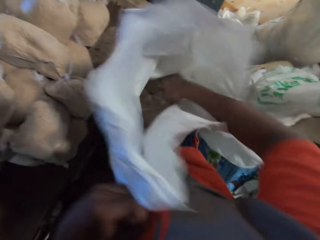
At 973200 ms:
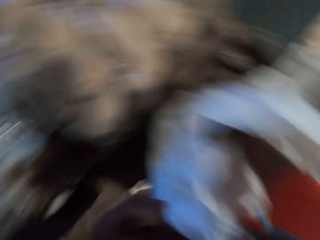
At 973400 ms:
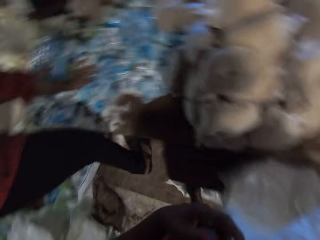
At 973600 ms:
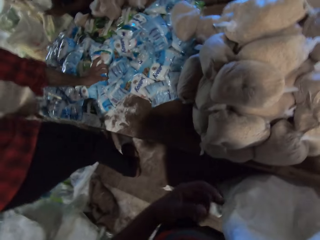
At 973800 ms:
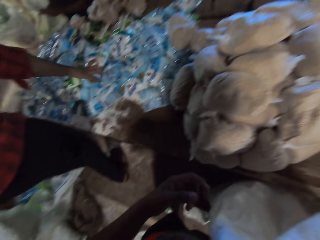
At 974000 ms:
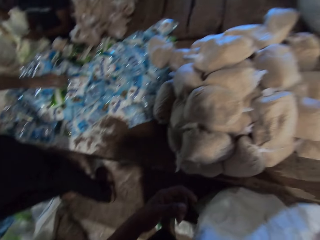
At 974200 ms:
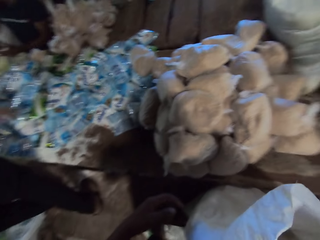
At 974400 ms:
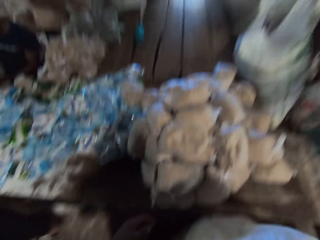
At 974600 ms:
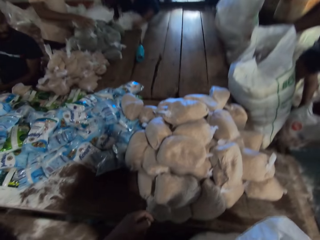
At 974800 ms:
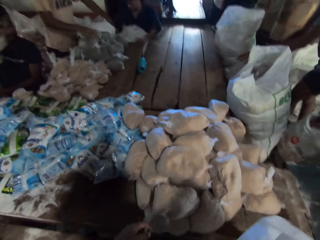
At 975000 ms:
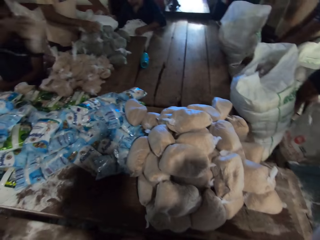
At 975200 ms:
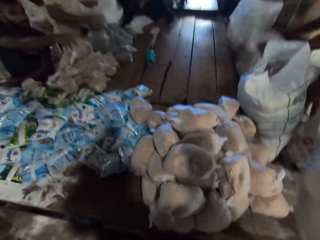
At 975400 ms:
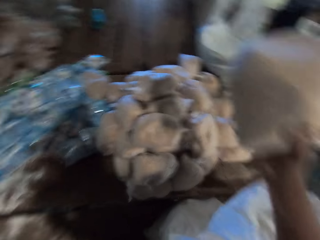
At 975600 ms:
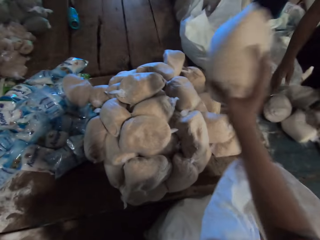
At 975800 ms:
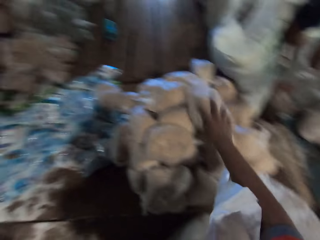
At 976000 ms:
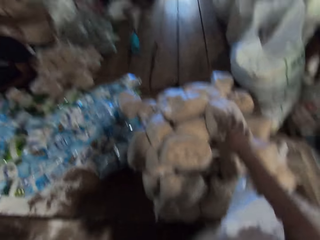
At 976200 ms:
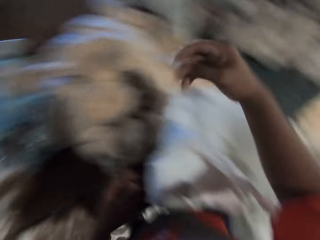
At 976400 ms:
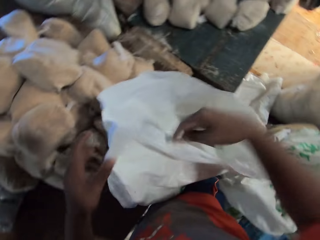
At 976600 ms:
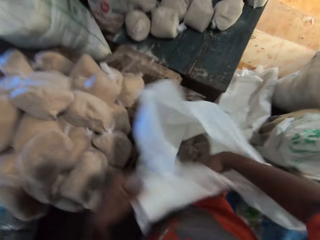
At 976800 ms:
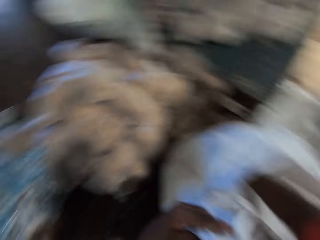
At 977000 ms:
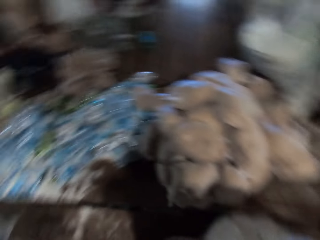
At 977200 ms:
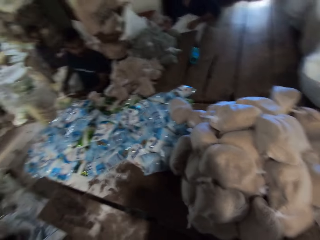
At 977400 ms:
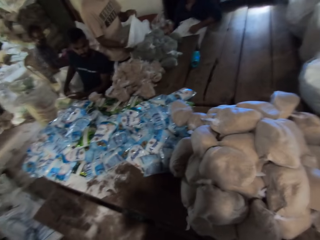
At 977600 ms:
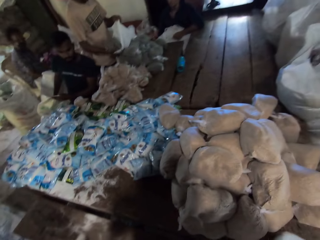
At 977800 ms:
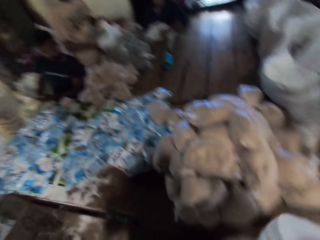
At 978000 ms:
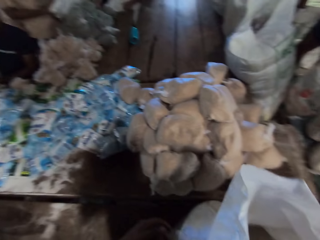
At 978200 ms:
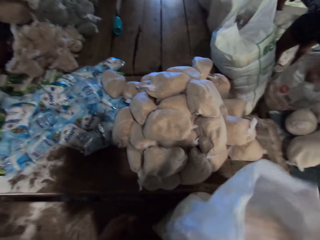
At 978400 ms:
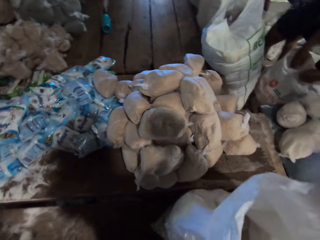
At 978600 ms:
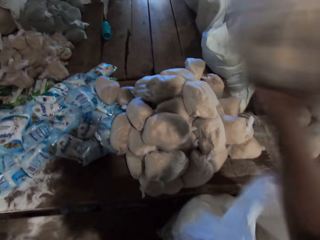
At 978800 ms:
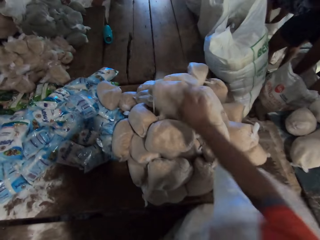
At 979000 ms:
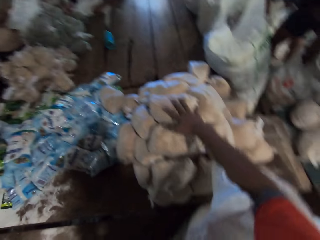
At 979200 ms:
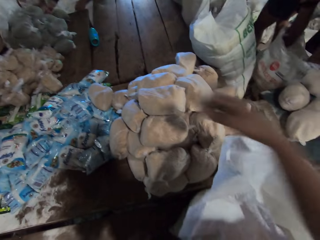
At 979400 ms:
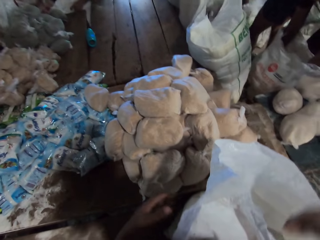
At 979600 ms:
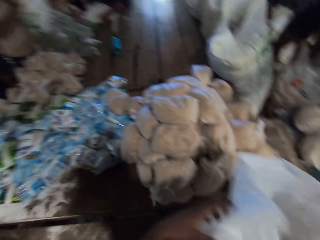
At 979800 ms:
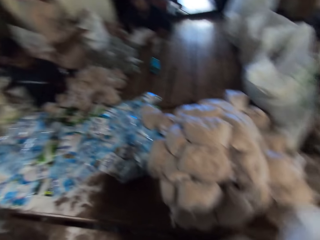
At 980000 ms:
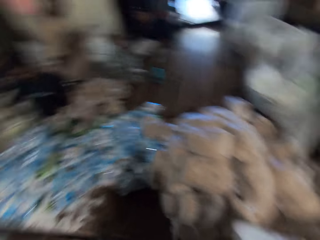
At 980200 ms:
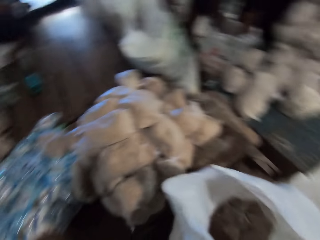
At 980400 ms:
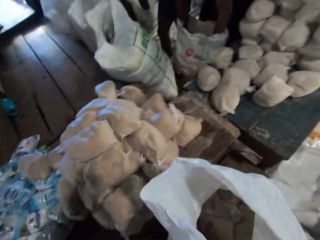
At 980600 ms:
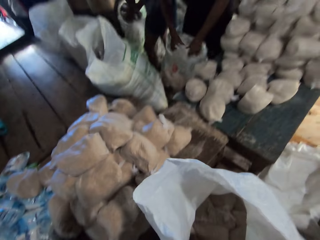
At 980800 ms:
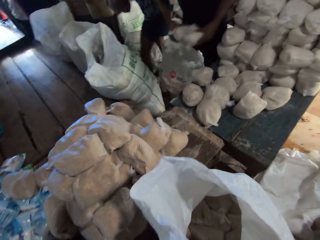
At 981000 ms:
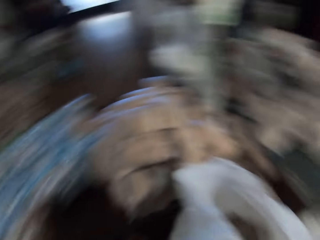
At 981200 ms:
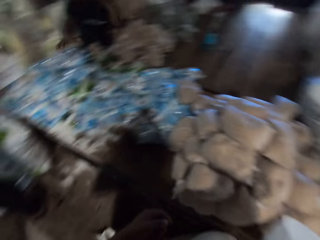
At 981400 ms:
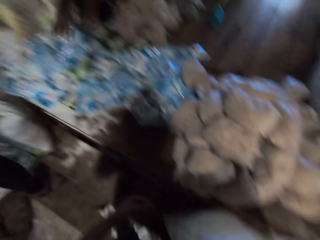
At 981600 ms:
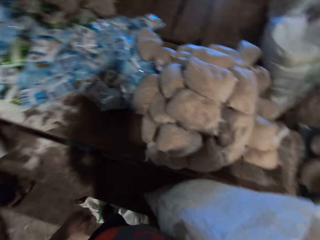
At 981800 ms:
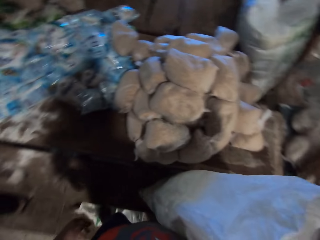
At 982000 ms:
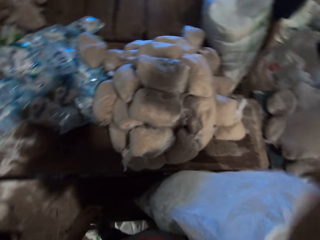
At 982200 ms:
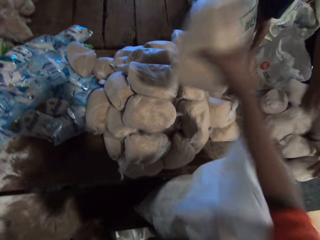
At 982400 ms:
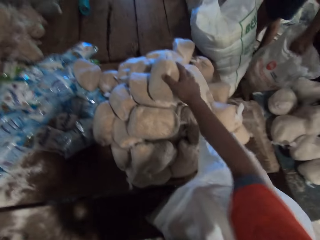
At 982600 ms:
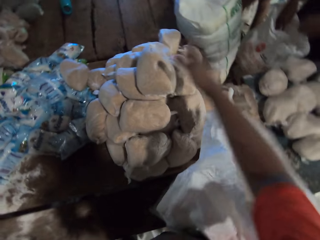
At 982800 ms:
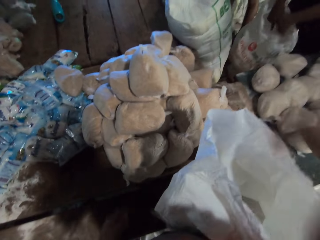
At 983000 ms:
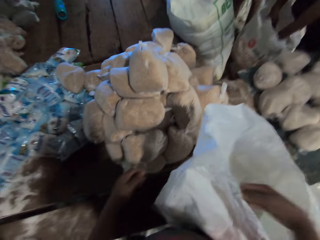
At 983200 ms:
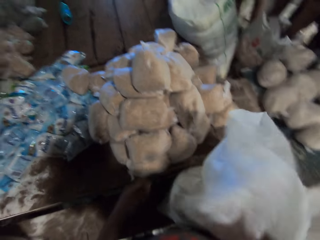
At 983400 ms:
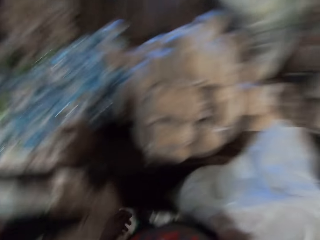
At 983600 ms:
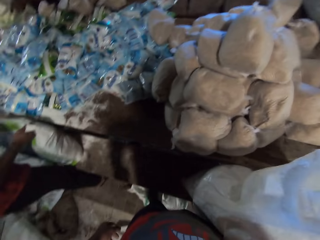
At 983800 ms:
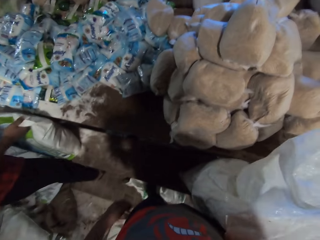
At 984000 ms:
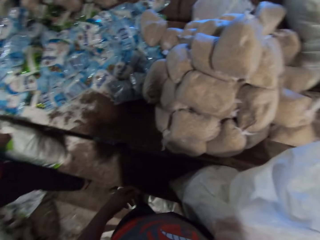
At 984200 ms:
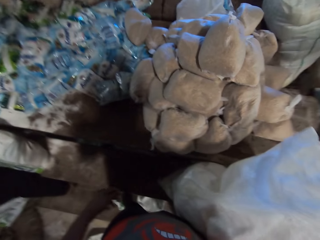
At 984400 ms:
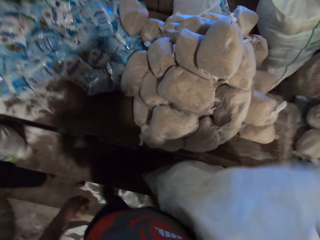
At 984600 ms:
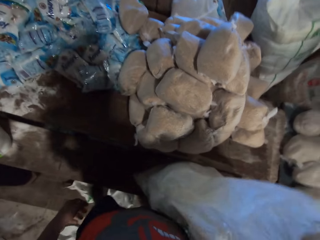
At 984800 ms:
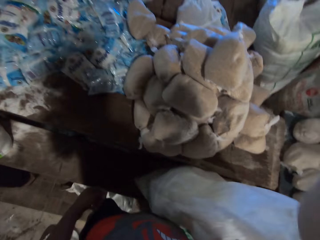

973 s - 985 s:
The camera wearer holds the sack or bag with his left hand. The man drops the salt pack on a pile of salt packs on the table with his right hand. The camera wearer looks at the man. Another man drops a cereal pack on a pile of cereal packs on the table with his right hand. The camera wearer lifts a packet of something from the bag. He holds a cereal pack with his right hand. A third man drops two cereal packs on the table with both hands. The camera wearer drops the cereal pack on the pile of cereal packs on the table with his right hand. He holds the sack with his left hand. He looks around the table. A fourth man holds a plastic bag with his left hand, holds a cereal pack with his right hand, and puts the cereal pack in the plastic bag with his right hand. The camera wearer picks up a cereal pack from the sack with his right hand. He drops the cereal pack on the pile of cereal packs on the table with his right hand. He looks around the table. The third man picks up two cereal packs from a sack with both hands. The camera wearer holds a cereal pack with his right hand. He lifts a packet of something from the bag. He drops the cereal pack on the pile of cereal packs on the table with his right hand. He puts his right hand in the sack.

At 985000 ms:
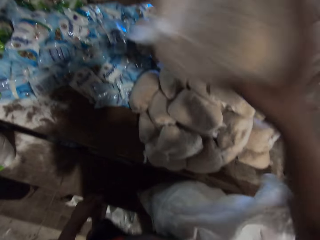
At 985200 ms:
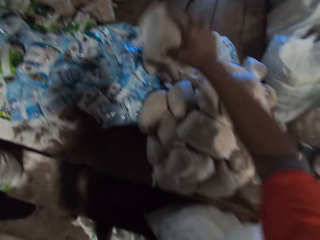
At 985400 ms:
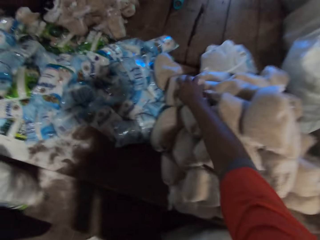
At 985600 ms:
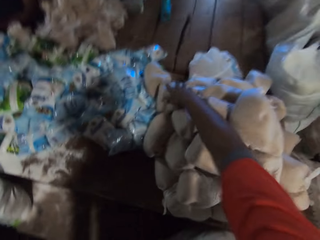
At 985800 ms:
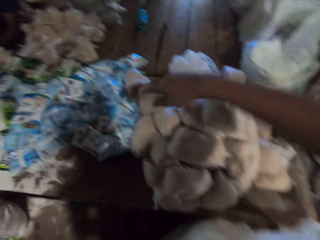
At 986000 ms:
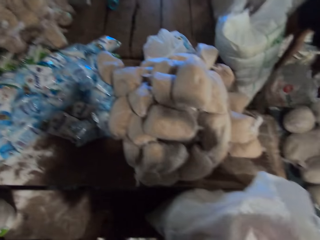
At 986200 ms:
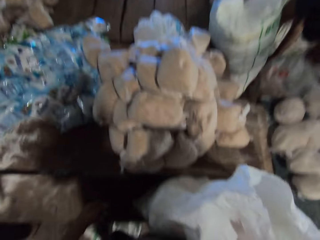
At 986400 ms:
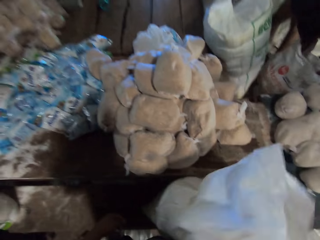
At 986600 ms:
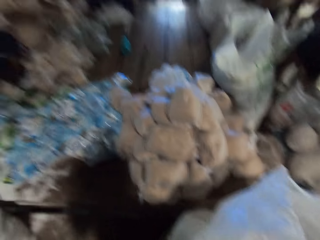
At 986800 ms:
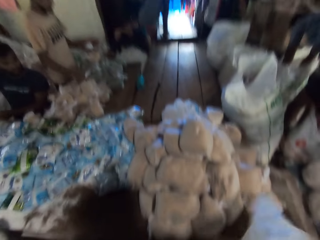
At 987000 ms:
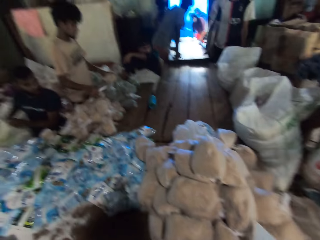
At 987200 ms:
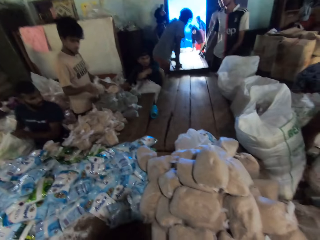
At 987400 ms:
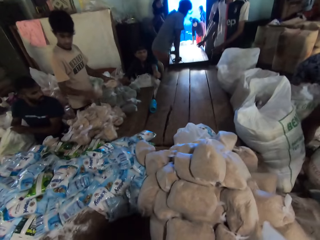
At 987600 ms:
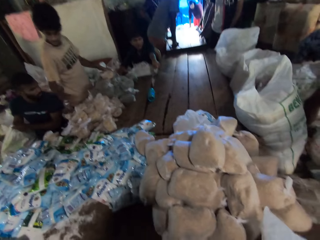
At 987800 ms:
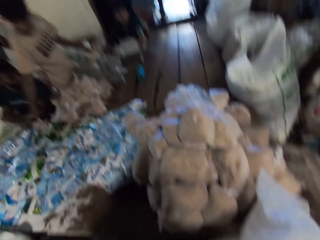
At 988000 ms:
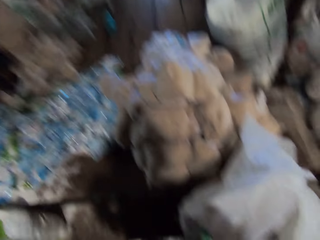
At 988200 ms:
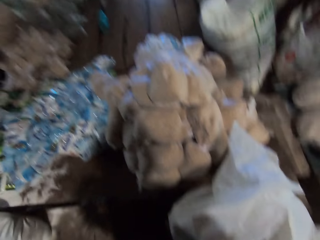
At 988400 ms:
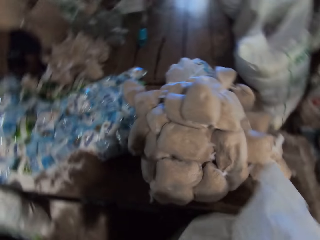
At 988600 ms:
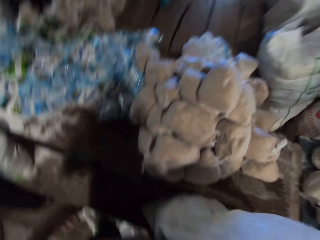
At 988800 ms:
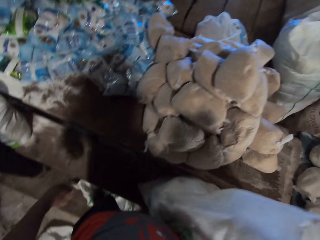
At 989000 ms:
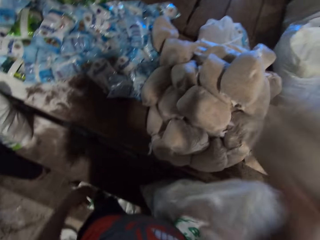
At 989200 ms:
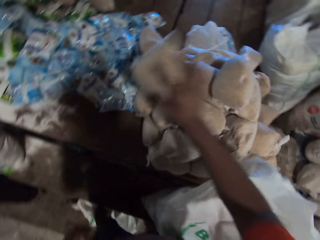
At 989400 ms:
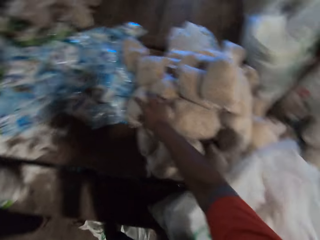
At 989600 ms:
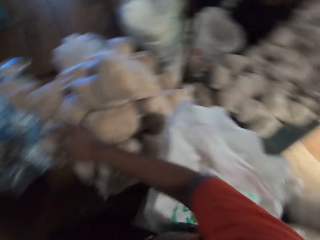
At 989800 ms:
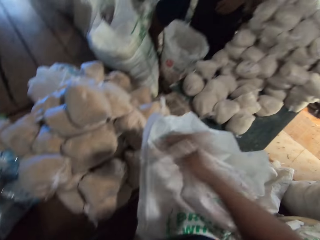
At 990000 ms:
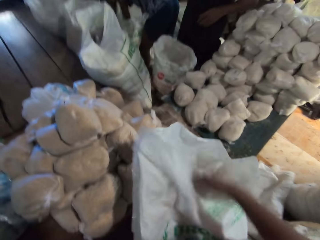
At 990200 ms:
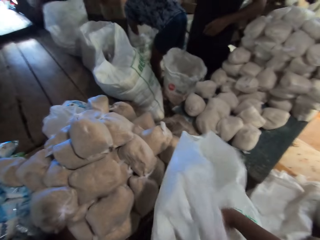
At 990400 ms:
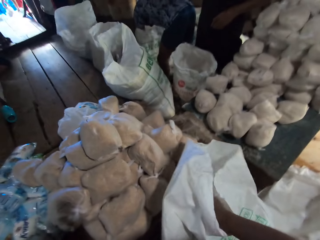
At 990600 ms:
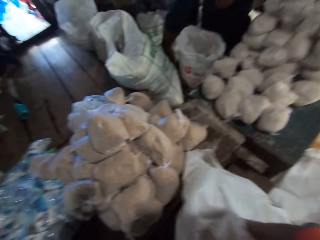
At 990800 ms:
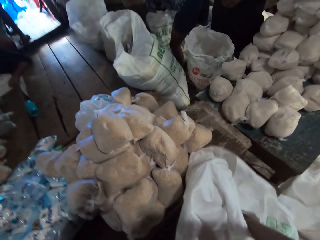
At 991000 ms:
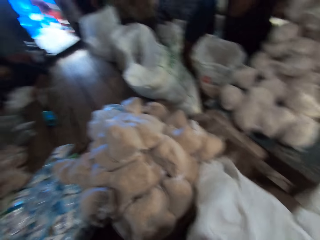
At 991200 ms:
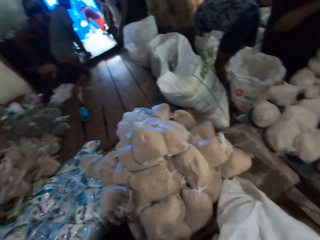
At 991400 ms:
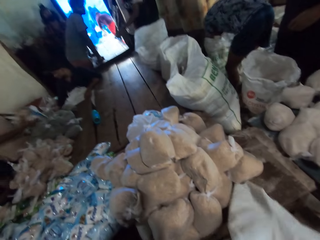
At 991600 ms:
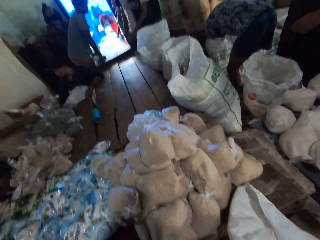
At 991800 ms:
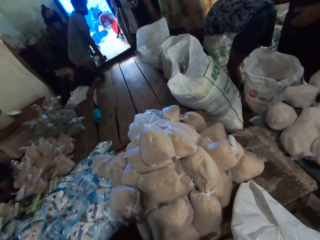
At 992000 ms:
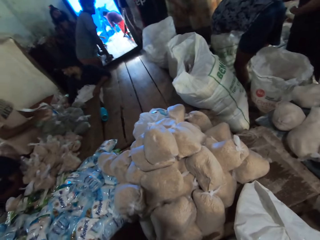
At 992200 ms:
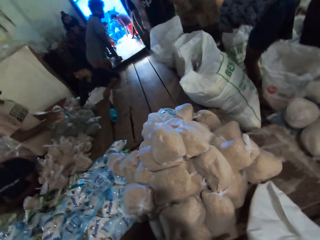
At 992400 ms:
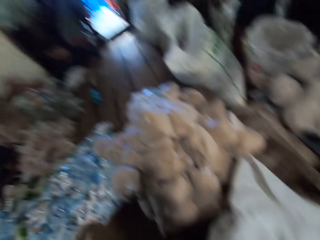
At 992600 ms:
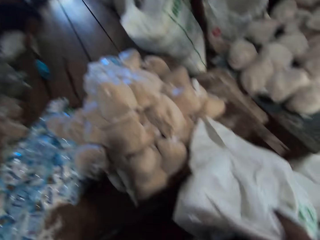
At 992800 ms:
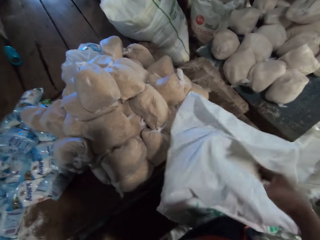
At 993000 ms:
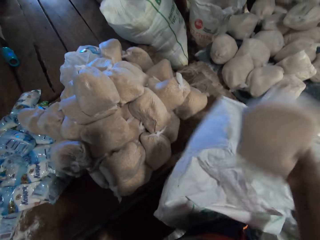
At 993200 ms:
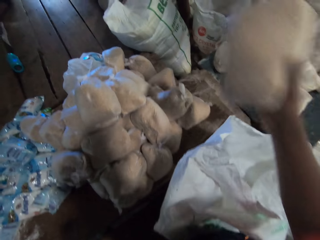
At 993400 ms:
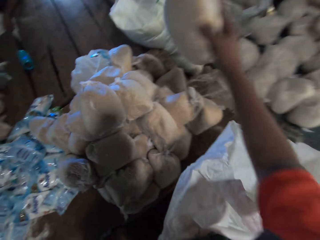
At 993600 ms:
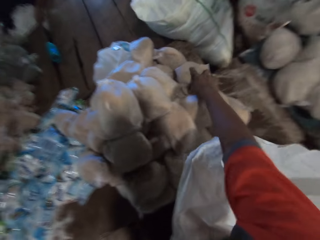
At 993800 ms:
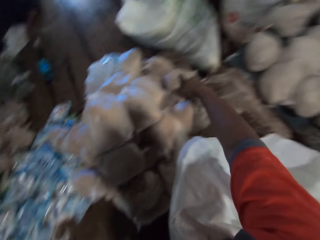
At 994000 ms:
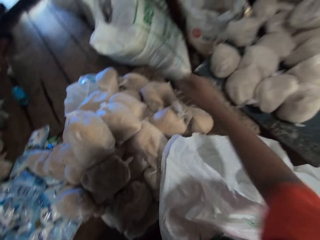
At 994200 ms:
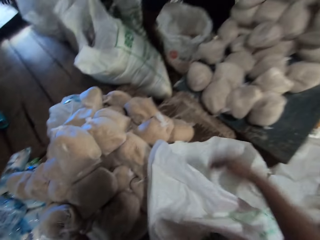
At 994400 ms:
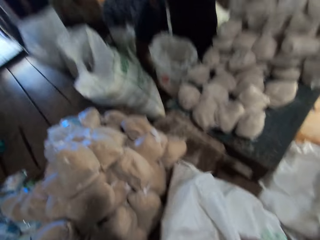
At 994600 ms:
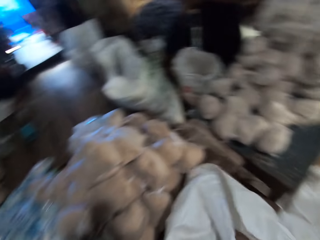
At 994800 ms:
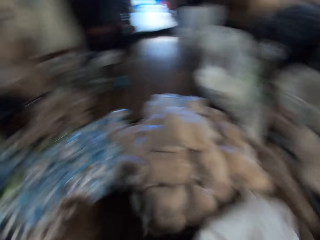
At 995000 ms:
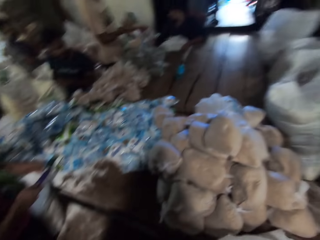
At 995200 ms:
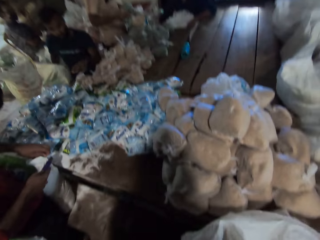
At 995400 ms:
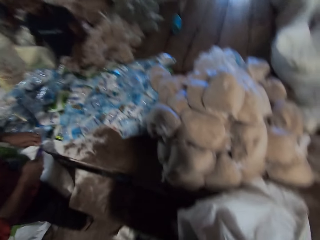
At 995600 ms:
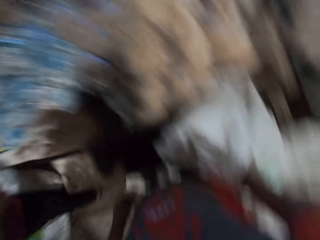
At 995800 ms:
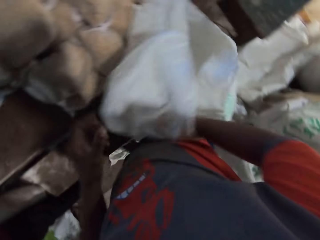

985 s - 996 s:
The camera wearer lifts a packet of something from the sack or bag. He holds a cereal pack with his right hand. He drops the cereal pack on the pile of cereal packs on the table with his right hand. The man holds a cereal pack with his left hand and picks up a cereal pack from the table with his right hand. The camera wearer looks around the store. The man drops the cereal pack on the pile of cereal packs on the table with his right hand and picks up a salt pack from the table with his right hand. The camera wearer lifts a packet of something from the bags. He holds a cereal pack with his right hand. He drops the cereal pack on the pile of cereal packs on the table with his right hand. He picks up a cereal pack from the sack with his right hand. He drops the cereal pack on the pile of cereal packs on the table with his right hand. He looks around the table.
